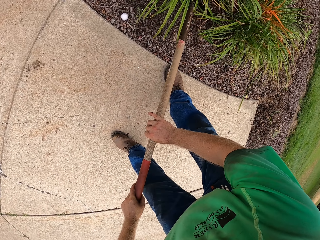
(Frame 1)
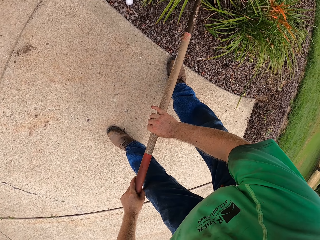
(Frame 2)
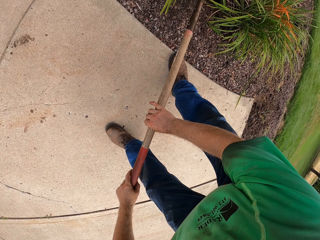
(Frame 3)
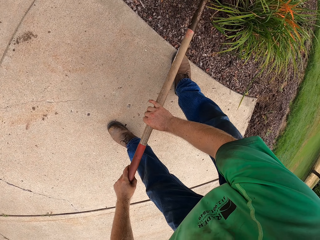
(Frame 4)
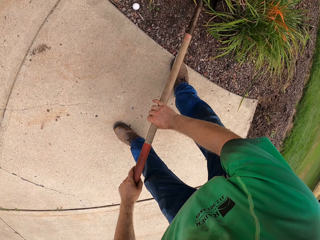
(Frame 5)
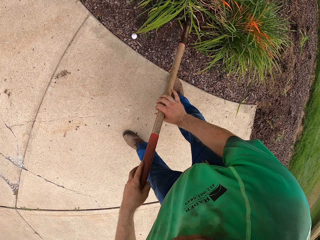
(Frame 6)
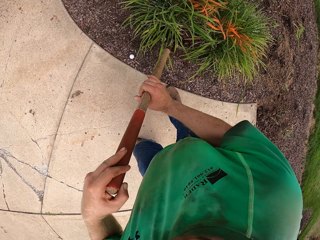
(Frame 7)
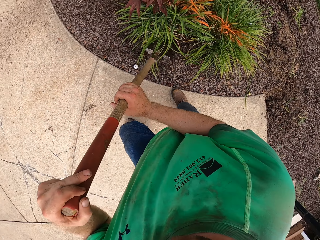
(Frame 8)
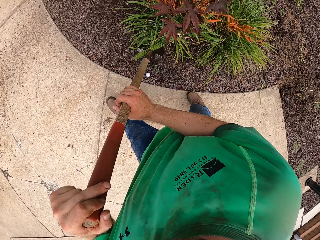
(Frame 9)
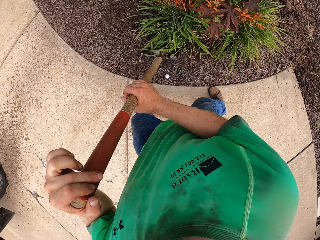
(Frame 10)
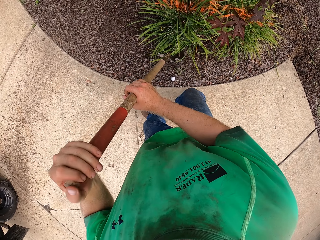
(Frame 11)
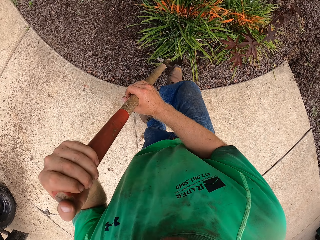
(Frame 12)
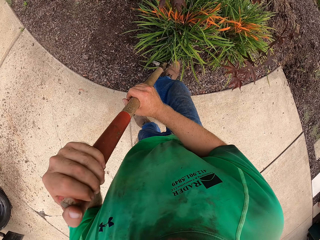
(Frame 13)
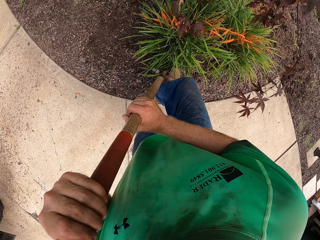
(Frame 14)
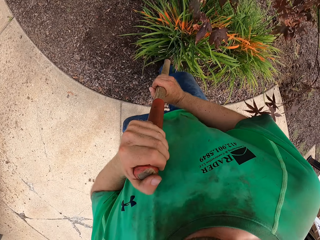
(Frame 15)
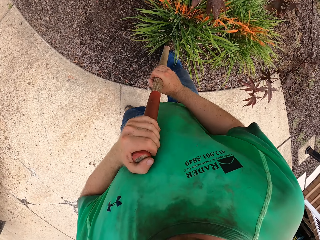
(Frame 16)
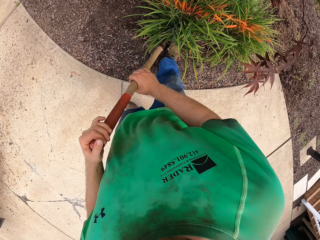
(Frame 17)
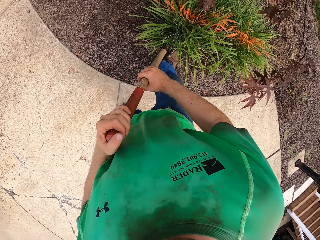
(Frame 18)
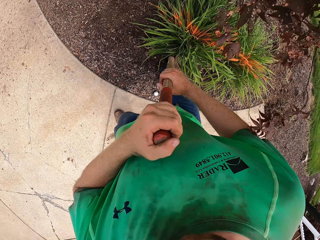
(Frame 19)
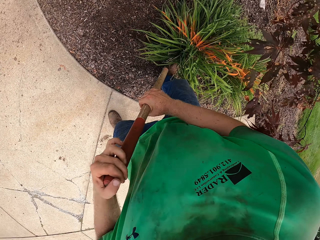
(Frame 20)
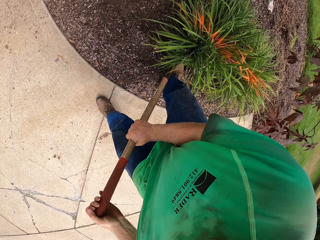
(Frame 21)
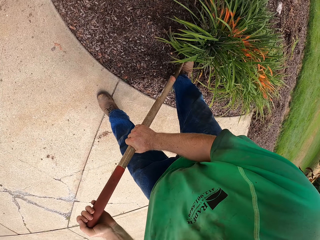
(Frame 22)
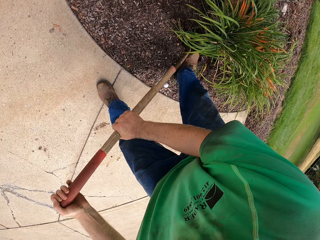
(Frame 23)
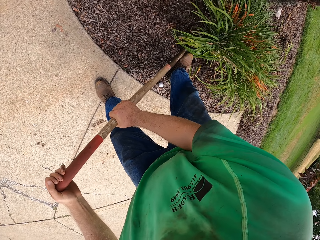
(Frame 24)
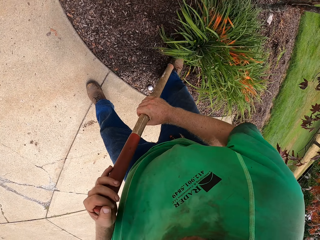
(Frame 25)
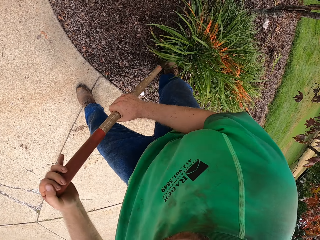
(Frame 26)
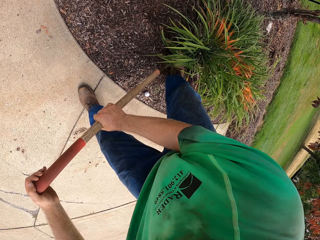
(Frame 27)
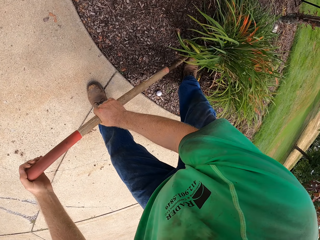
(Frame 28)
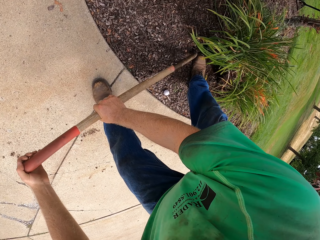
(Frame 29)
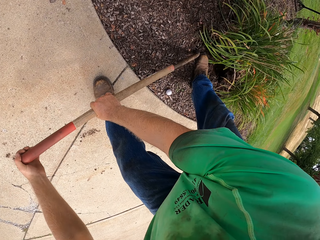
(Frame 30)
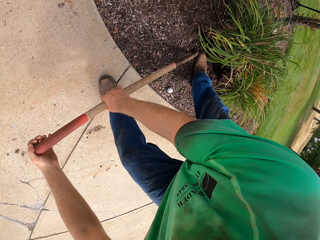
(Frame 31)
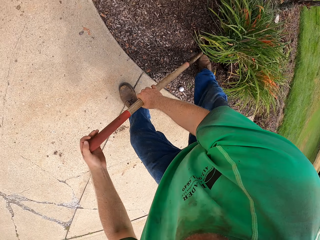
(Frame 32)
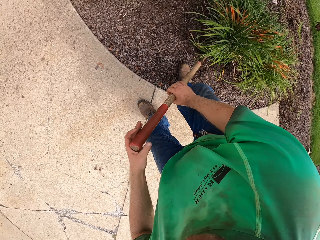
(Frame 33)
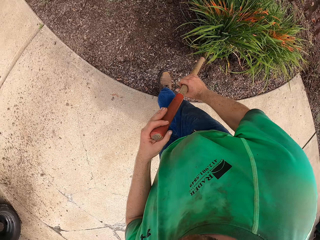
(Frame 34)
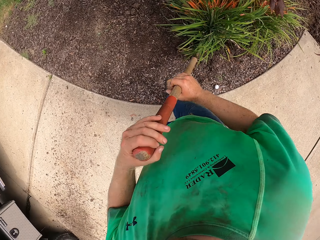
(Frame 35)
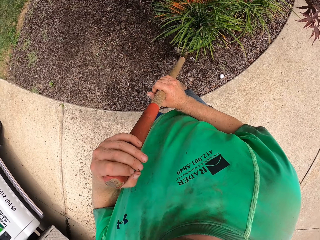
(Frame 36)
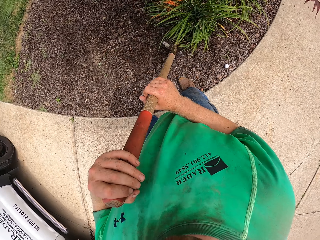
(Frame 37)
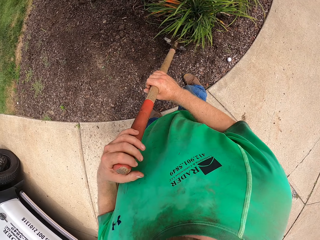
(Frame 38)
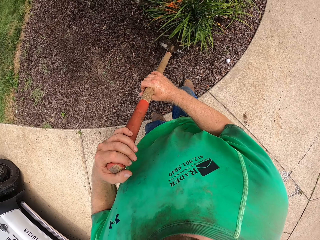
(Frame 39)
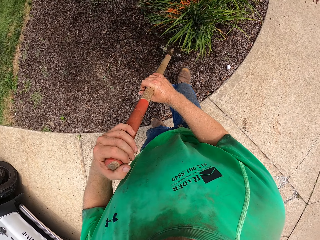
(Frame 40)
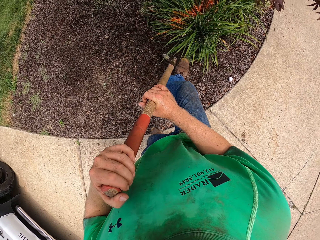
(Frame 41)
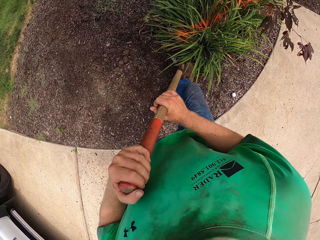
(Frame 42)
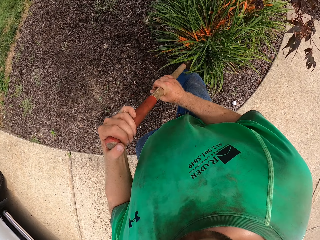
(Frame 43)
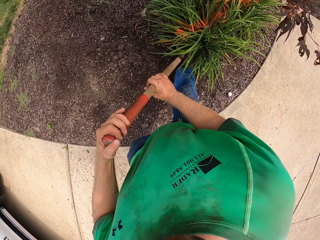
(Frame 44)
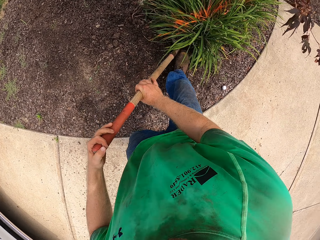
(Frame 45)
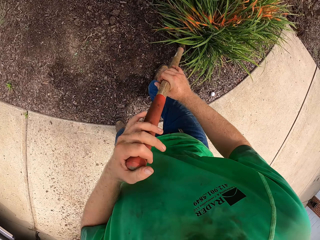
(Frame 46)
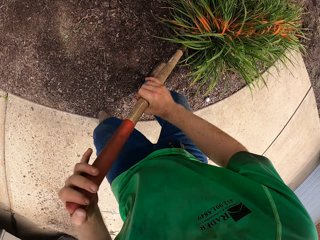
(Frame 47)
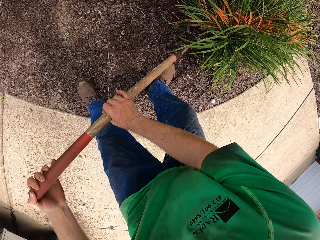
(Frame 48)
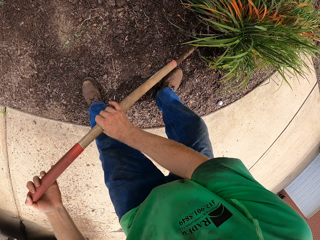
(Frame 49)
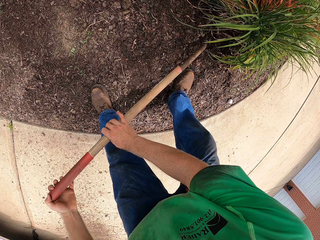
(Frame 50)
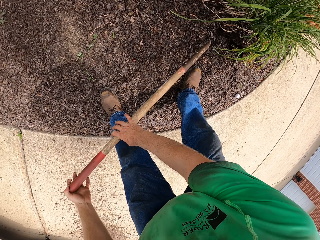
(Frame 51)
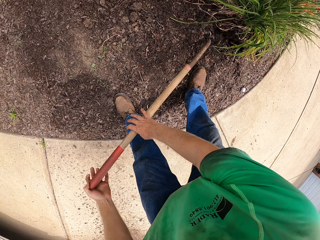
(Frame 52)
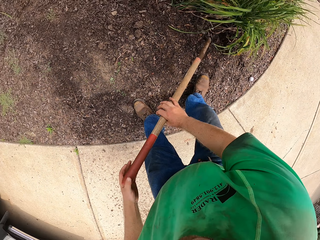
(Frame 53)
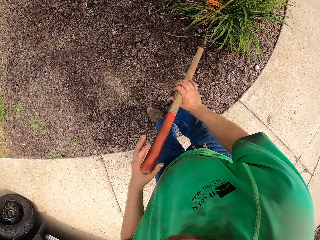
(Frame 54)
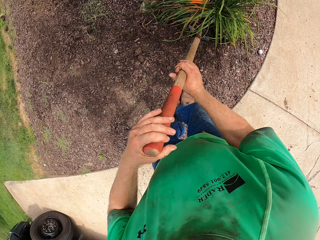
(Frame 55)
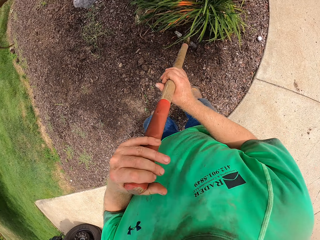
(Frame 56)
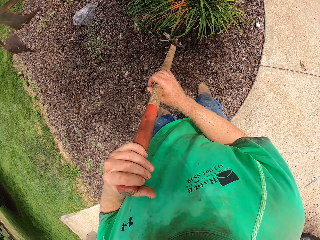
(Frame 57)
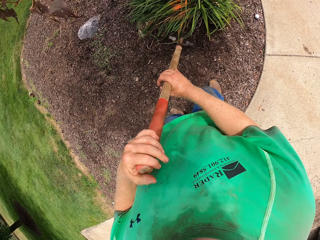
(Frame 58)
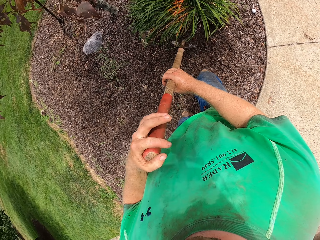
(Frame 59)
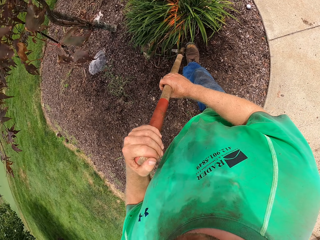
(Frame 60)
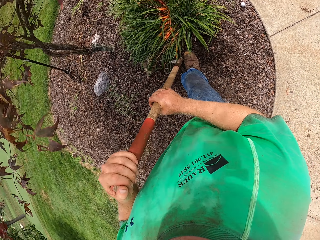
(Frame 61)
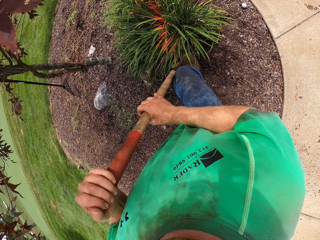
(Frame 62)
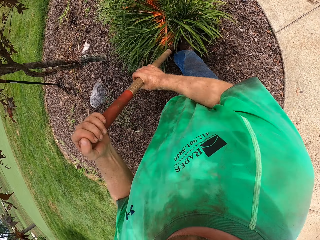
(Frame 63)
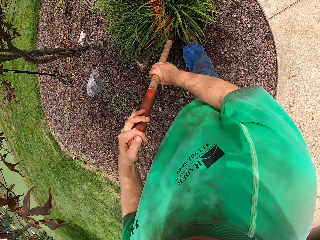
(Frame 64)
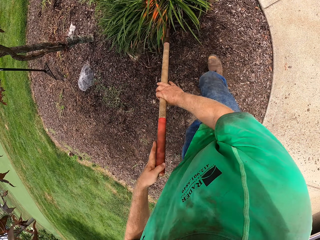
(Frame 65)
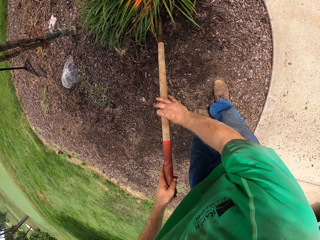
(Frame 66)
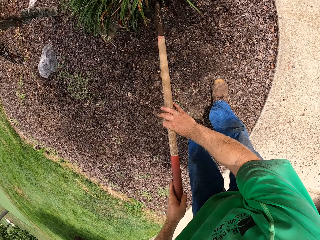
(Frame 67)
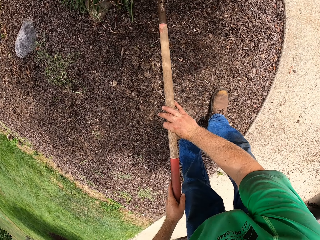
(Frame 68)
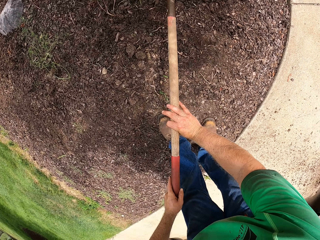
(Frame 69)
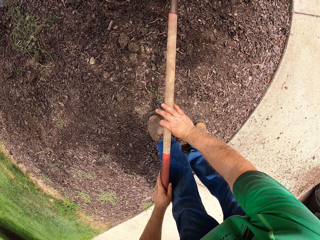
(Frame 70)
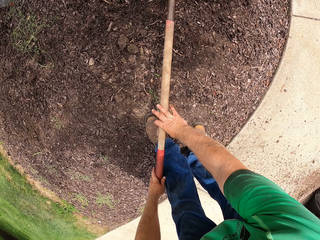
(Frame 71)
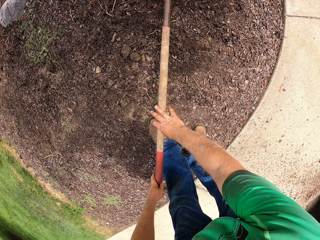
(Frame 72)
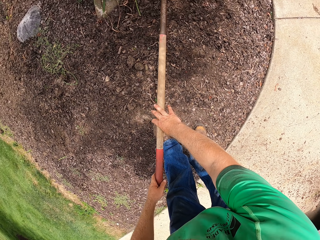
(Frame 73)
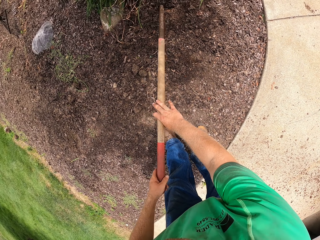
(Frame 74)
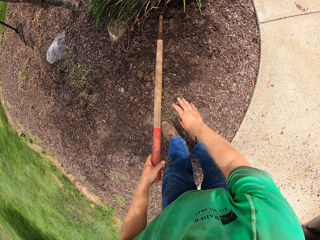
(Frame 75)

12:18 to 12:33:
The camera wearer stomps the shovel in his hands into the ground with his right leg. He presses the shovel into the ground with both hands. He stomps the shovel in his hands into the ground with his right leg. He presses the shovel into the ground with both hands. He stomps the shovel in his hands into the ground with his right leg. He presses the shovel into the ground with both hands.

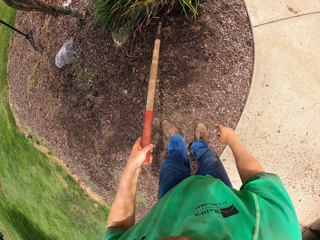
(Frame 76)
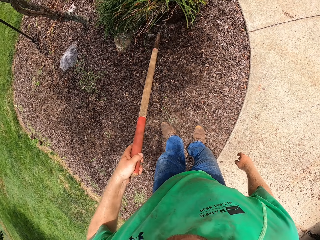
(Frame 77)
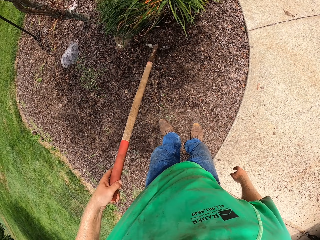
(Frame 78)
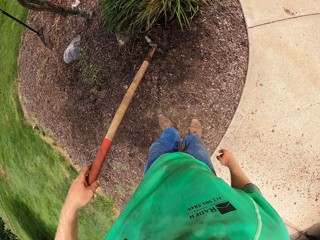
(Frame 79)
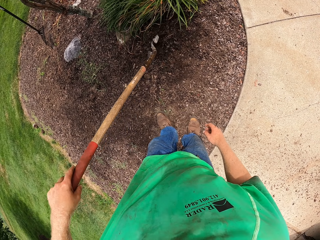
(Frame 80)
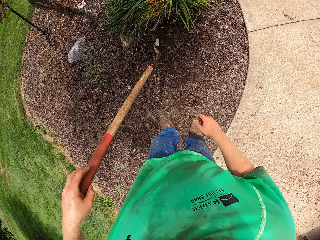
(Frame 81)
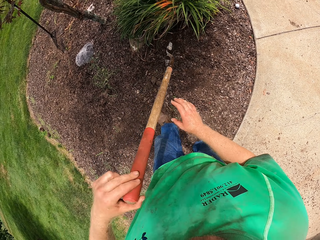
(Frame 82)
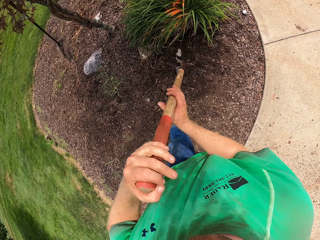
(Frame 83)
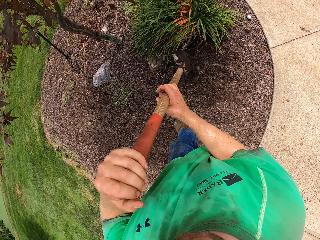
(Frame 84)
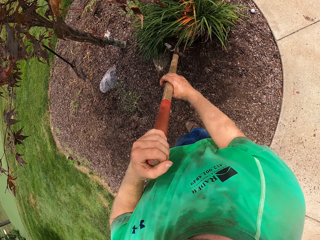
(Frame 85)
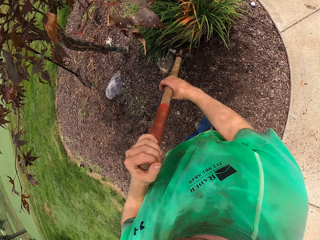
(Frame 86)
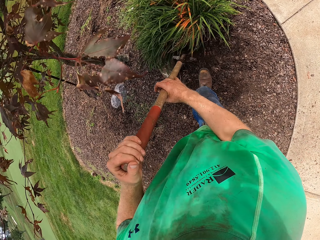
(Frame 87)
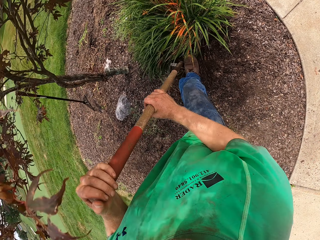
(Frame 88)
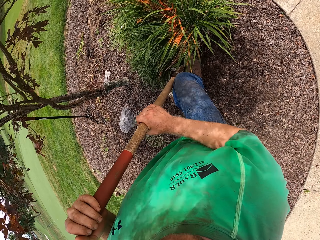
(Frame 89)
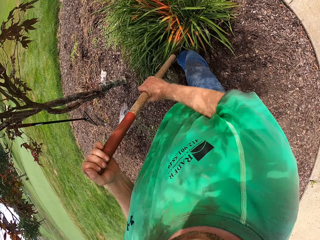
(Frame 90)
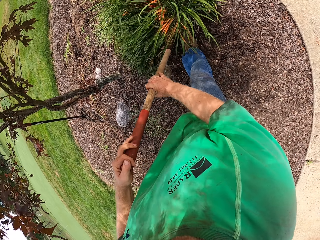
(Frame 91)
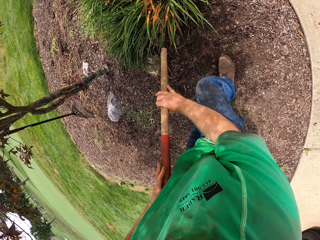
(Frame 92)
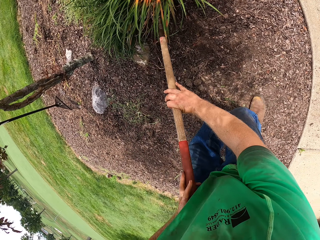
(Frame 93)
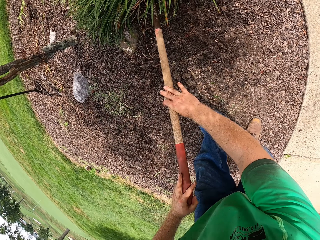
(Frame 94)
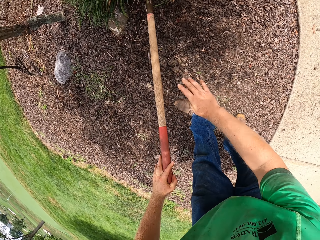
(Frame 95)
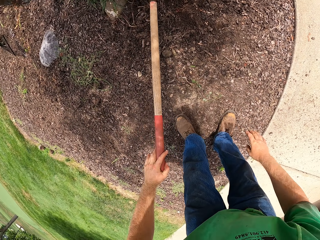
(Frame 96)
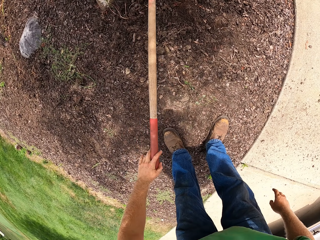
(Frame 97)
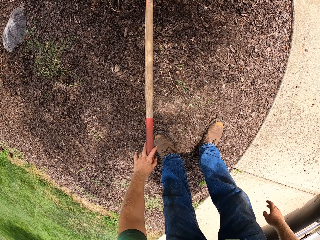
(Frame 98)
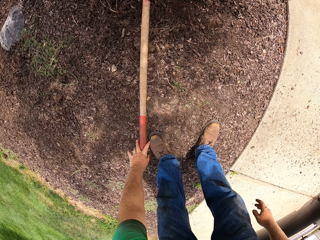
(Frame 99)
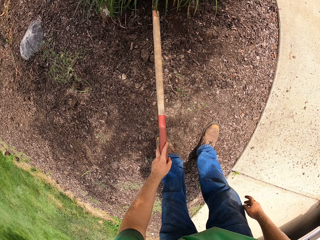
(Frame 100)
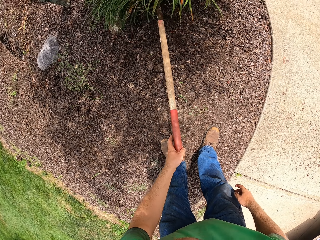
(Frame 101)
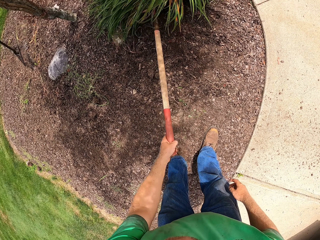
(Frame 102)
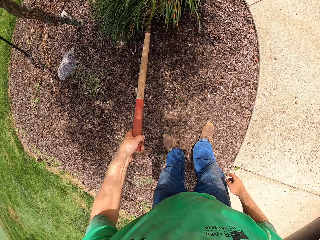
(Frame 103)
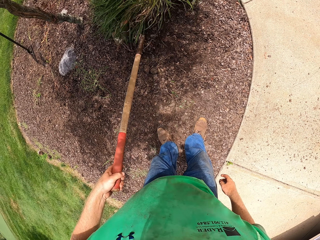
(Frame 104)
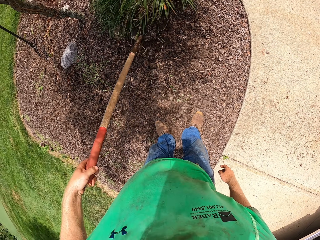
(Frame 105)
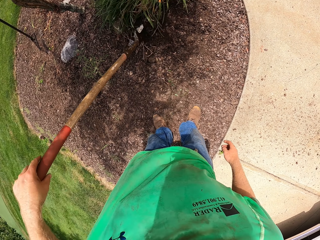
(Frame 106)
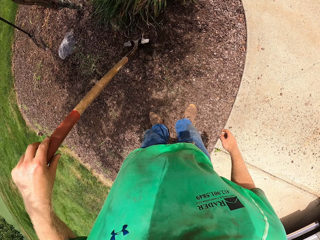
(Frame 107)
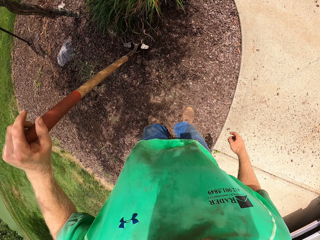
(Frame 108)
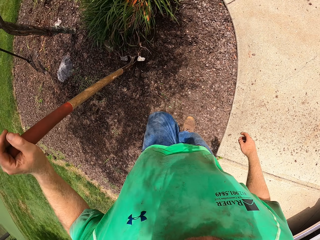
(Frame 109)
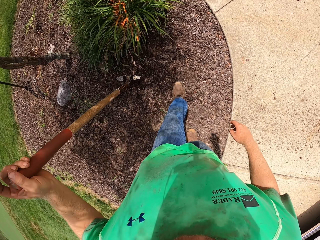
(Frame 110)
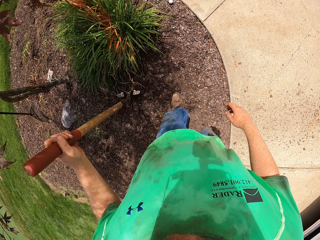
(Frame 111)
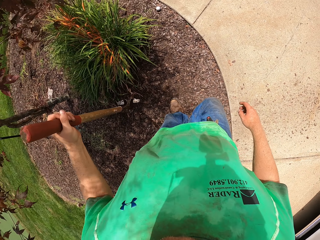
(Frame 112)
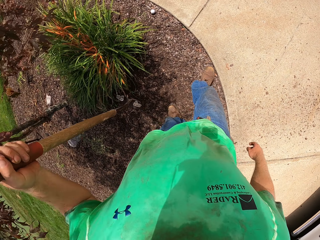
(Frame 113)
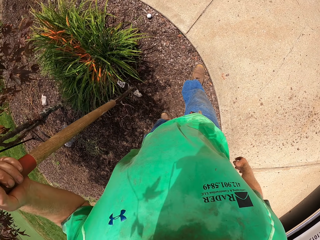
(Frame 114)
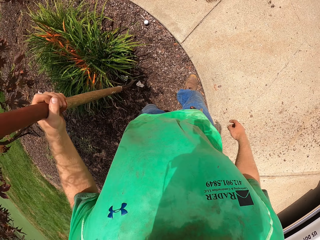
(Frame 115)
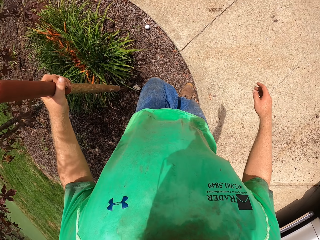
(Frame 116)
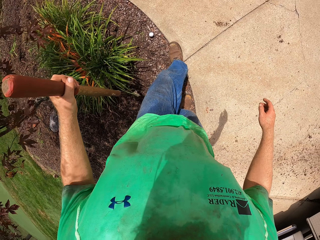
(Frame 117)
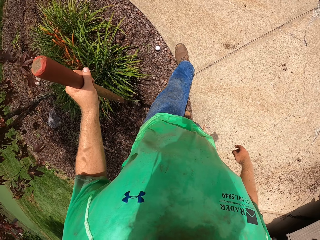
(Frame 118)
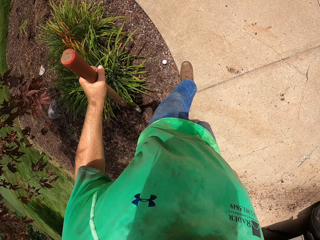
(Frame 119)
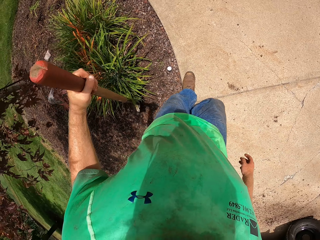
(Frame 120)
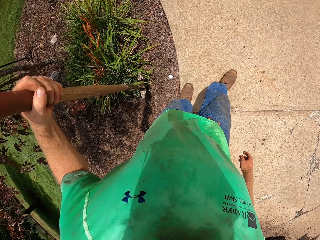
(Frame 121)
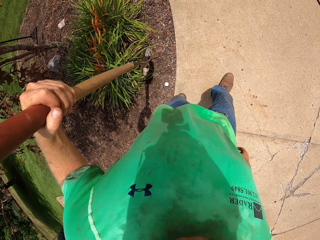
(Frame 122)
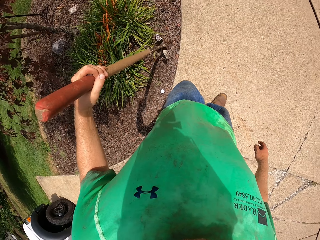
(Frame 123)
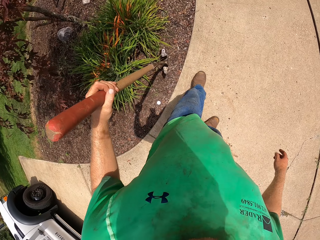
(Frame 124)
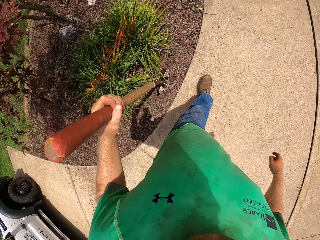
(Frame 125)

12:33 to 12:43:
The camera wearer stomps the shovel in his hands into the ground with his right leg. He presses the shovel into the ground with both hands. He removes his right hand from the handle of the shovel. He walks around the garden.
